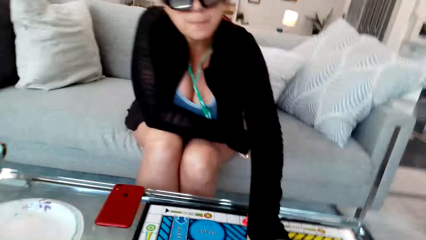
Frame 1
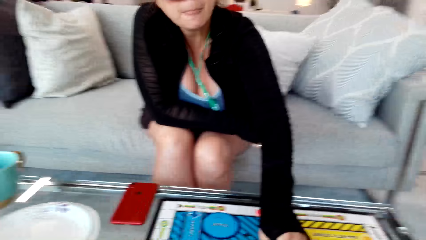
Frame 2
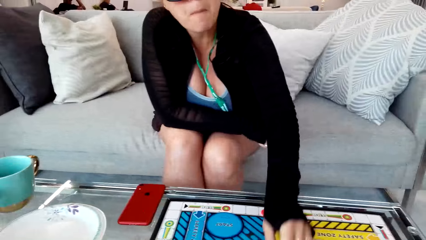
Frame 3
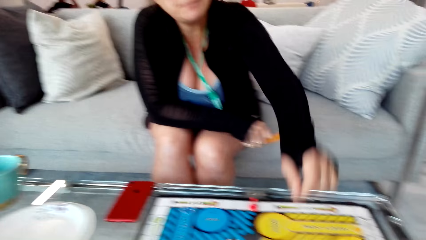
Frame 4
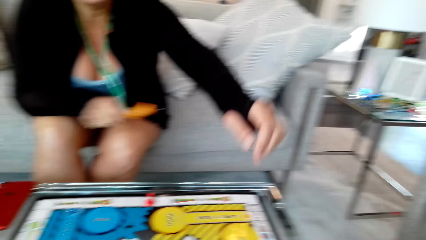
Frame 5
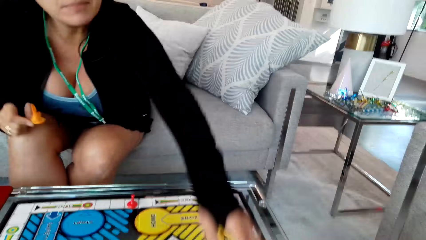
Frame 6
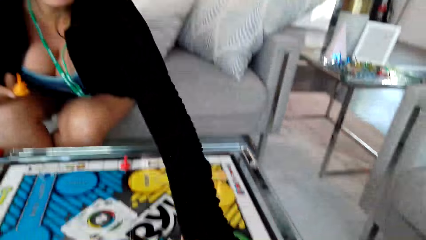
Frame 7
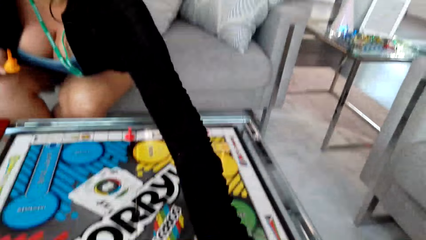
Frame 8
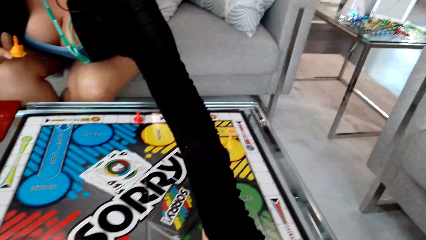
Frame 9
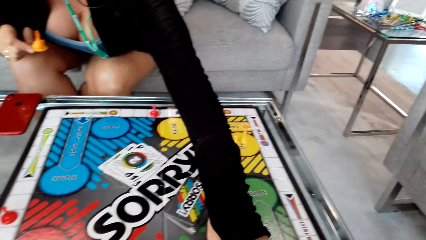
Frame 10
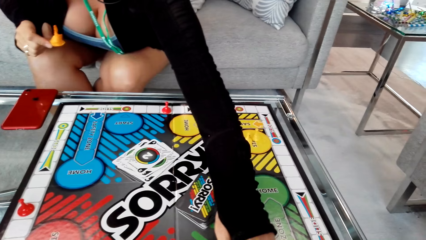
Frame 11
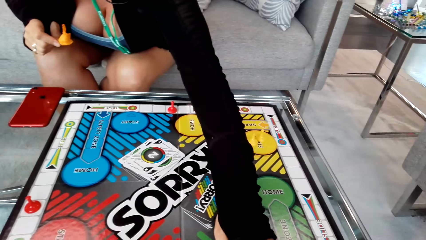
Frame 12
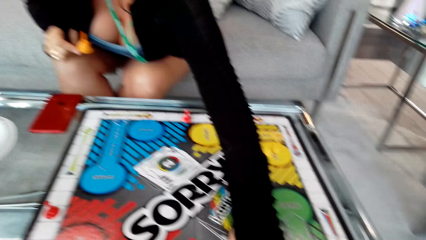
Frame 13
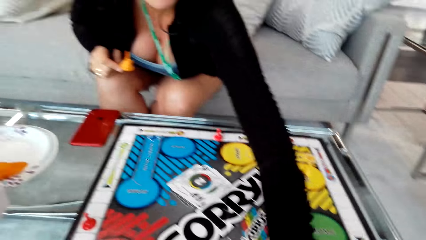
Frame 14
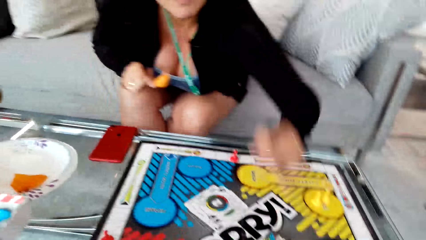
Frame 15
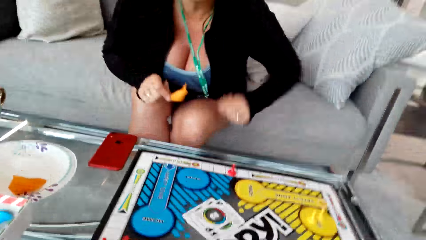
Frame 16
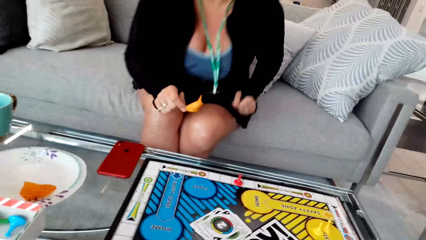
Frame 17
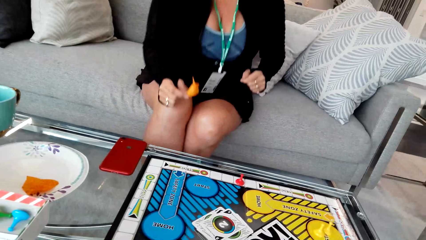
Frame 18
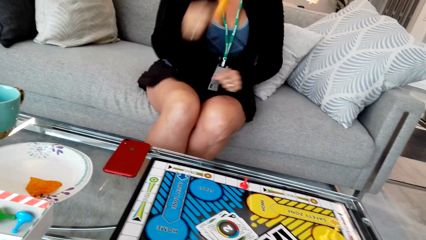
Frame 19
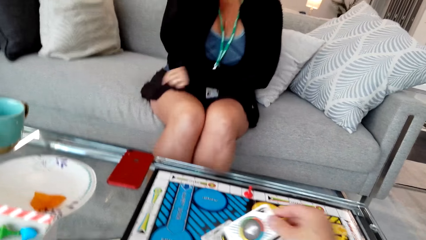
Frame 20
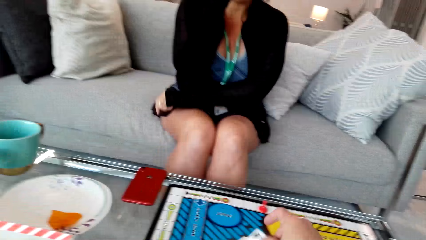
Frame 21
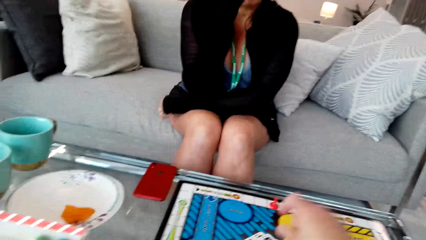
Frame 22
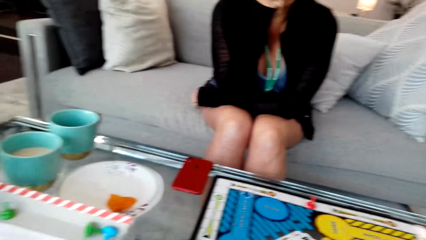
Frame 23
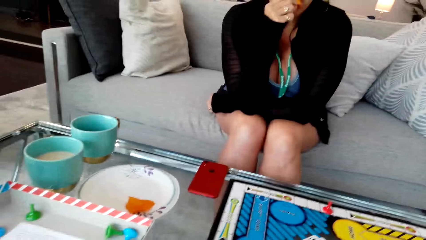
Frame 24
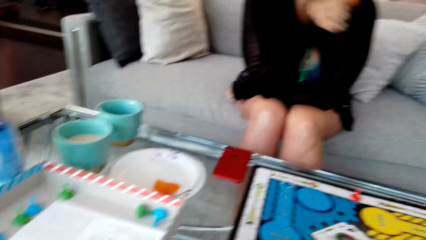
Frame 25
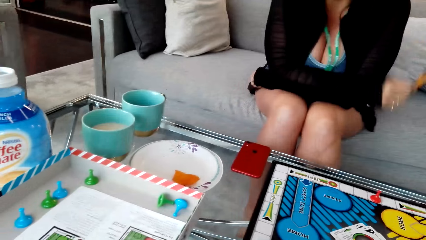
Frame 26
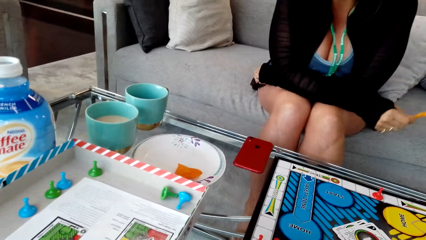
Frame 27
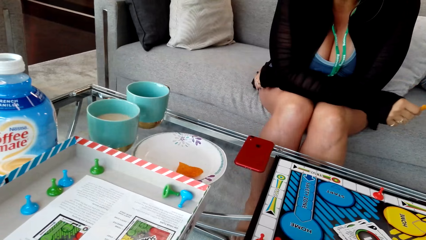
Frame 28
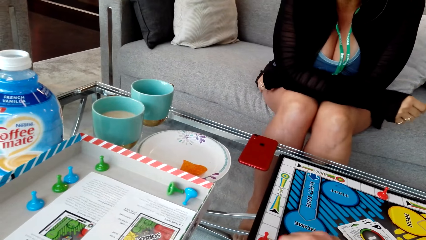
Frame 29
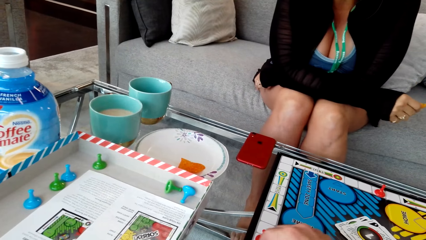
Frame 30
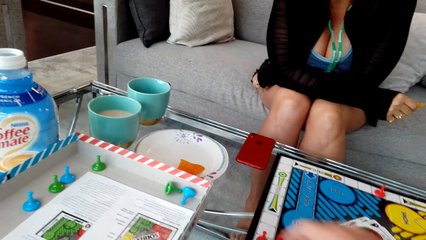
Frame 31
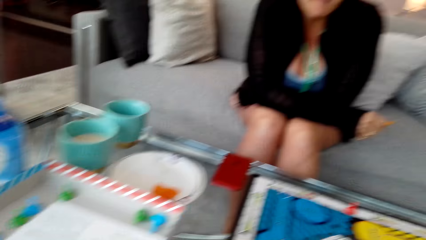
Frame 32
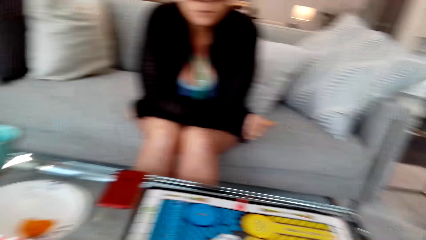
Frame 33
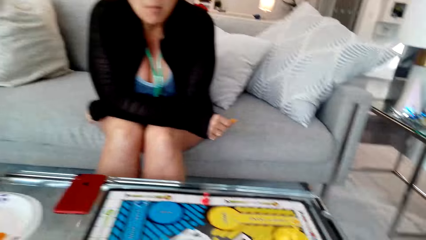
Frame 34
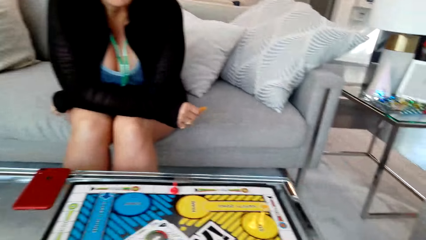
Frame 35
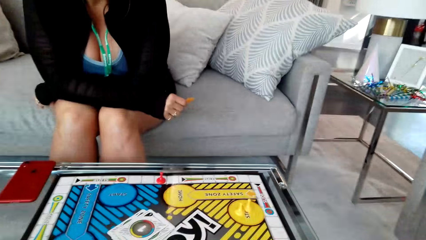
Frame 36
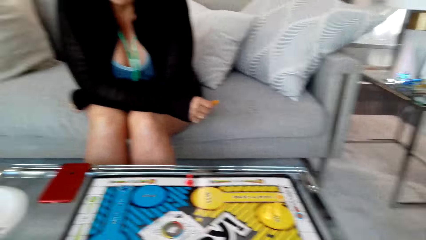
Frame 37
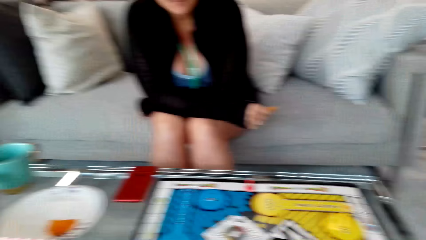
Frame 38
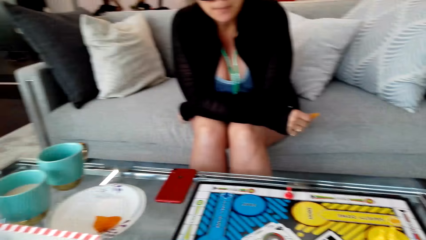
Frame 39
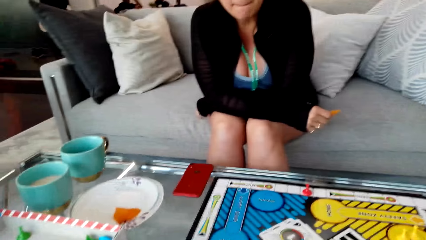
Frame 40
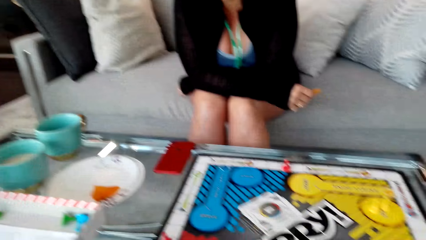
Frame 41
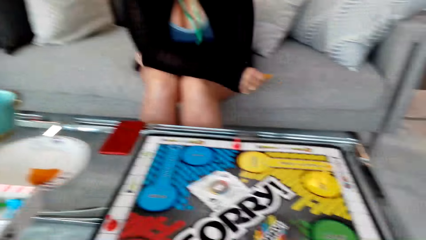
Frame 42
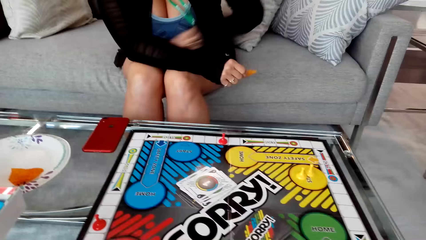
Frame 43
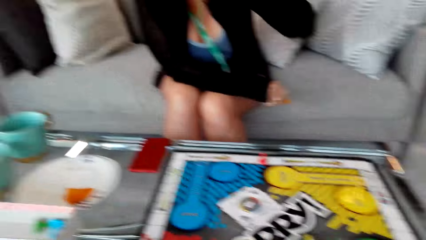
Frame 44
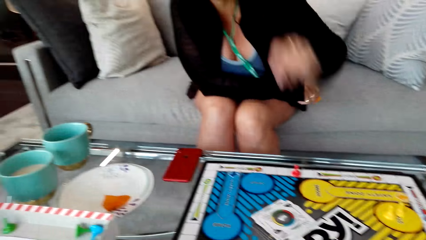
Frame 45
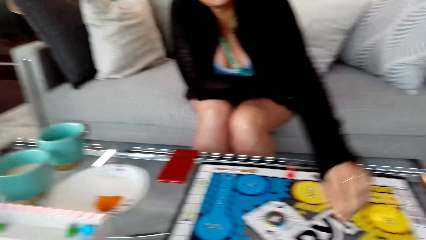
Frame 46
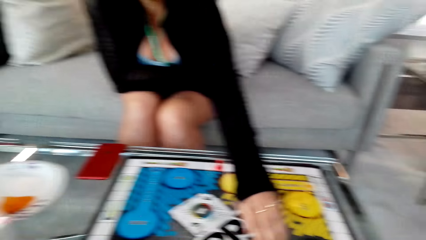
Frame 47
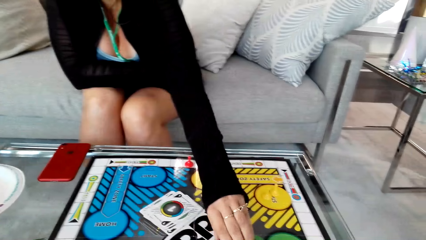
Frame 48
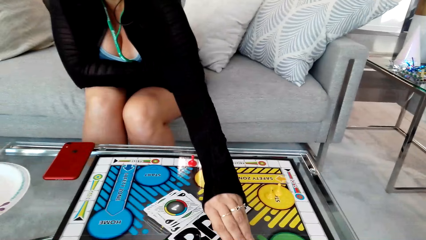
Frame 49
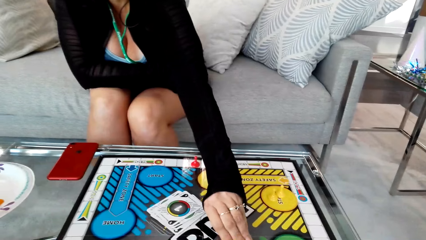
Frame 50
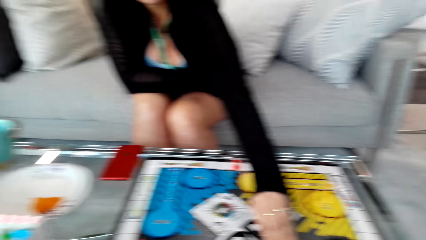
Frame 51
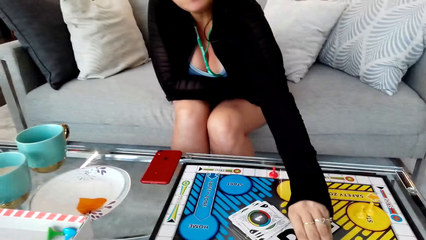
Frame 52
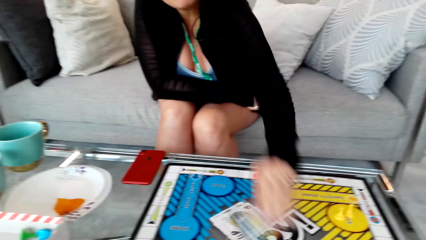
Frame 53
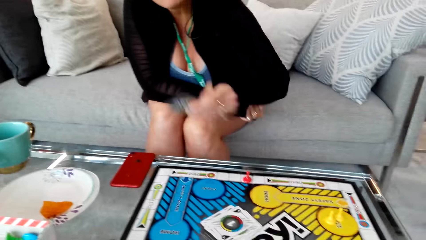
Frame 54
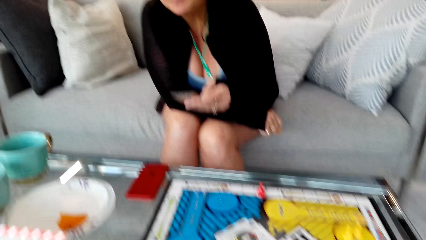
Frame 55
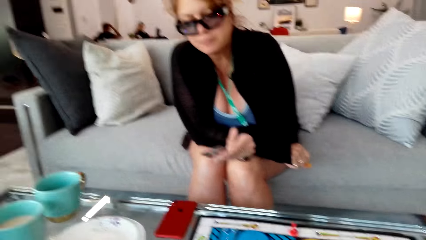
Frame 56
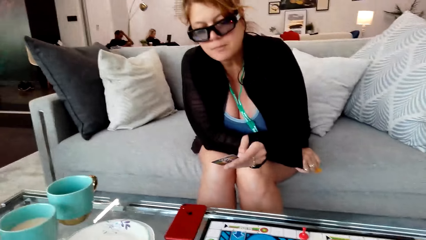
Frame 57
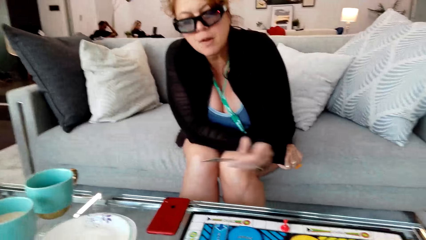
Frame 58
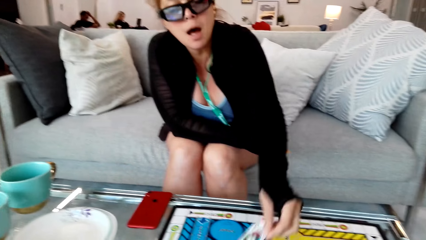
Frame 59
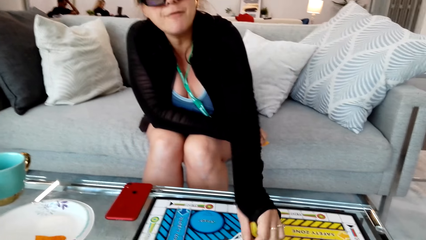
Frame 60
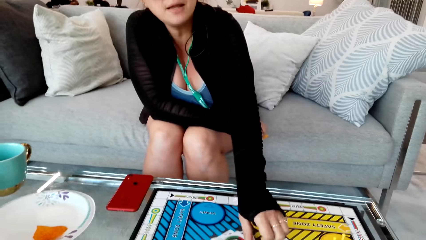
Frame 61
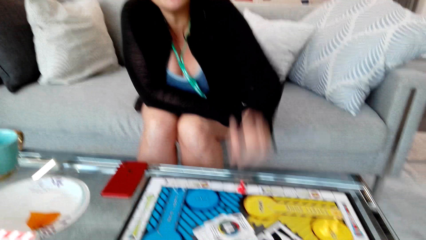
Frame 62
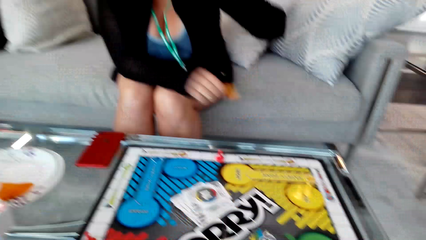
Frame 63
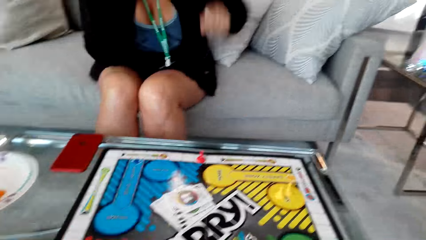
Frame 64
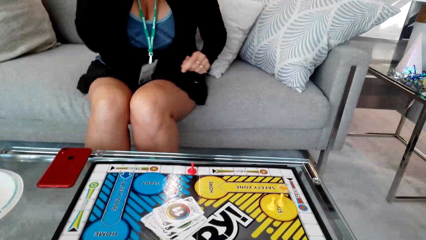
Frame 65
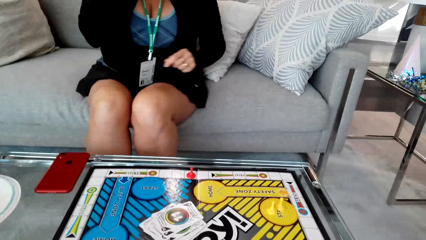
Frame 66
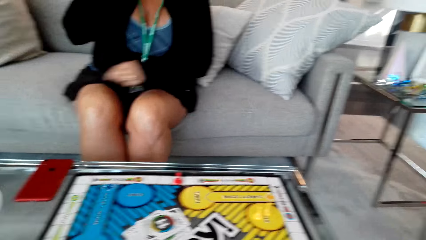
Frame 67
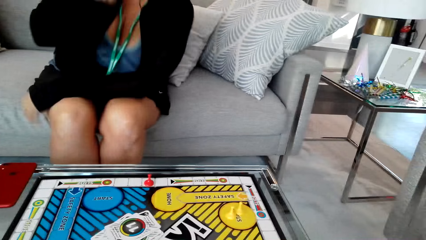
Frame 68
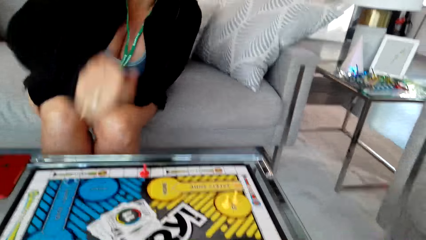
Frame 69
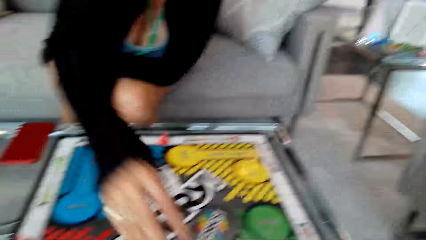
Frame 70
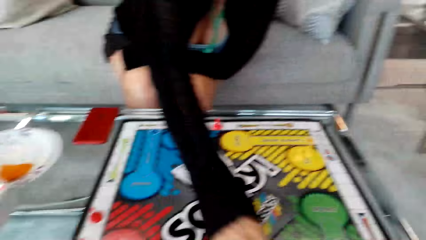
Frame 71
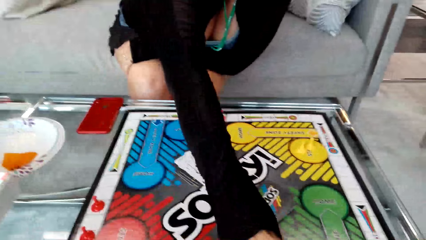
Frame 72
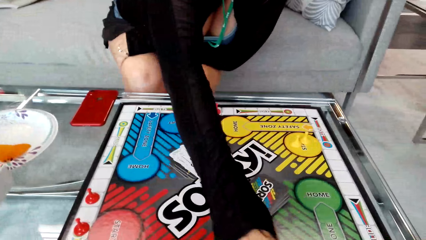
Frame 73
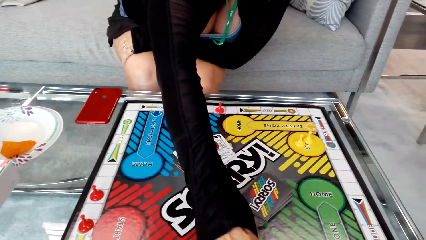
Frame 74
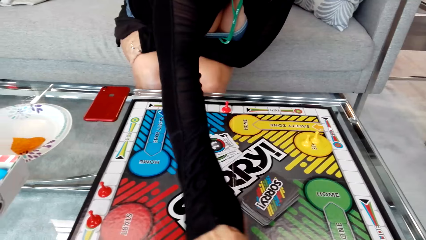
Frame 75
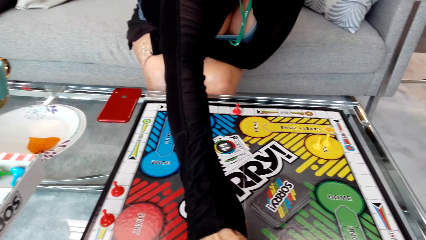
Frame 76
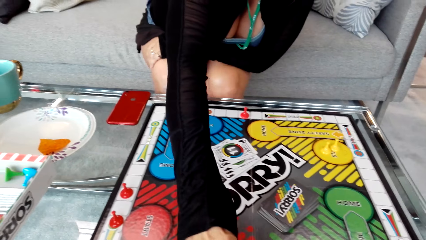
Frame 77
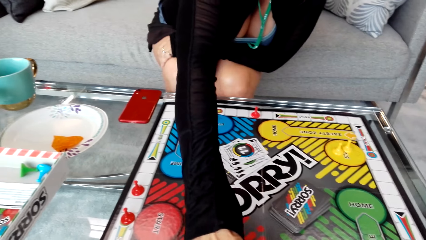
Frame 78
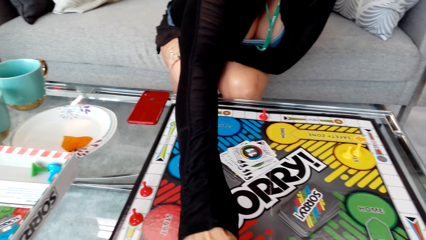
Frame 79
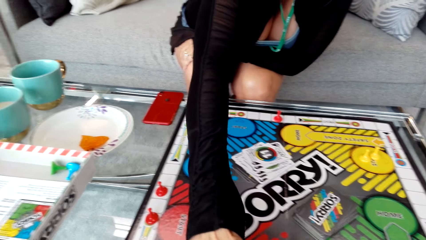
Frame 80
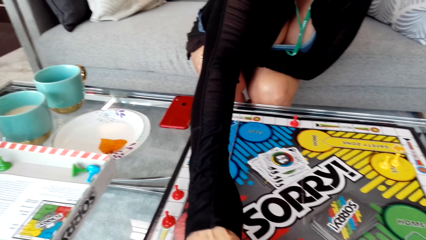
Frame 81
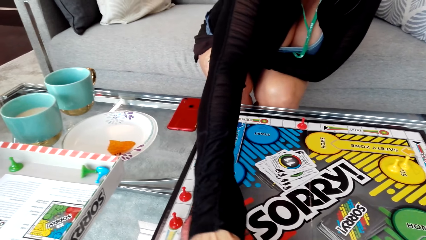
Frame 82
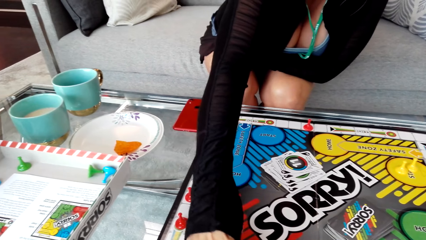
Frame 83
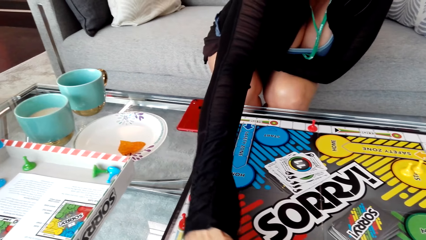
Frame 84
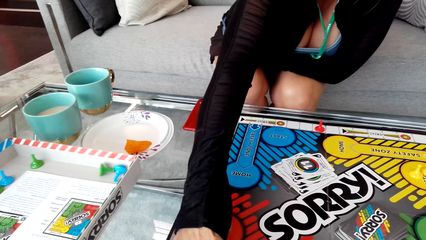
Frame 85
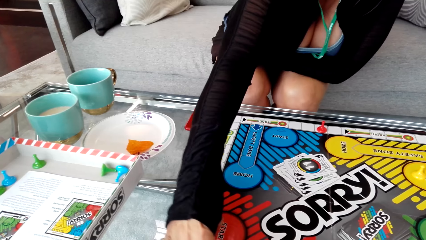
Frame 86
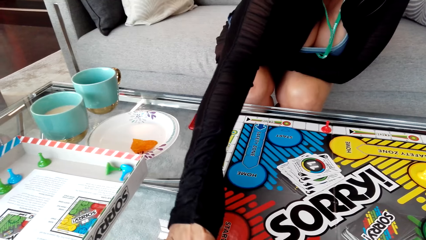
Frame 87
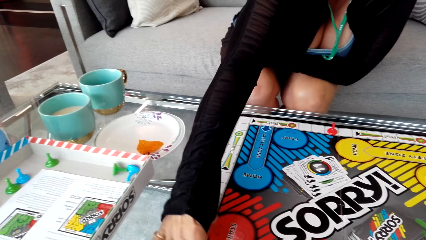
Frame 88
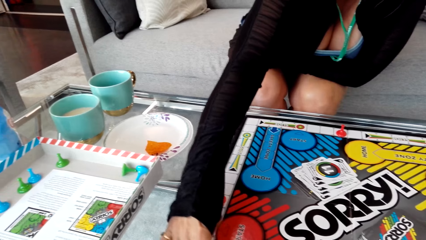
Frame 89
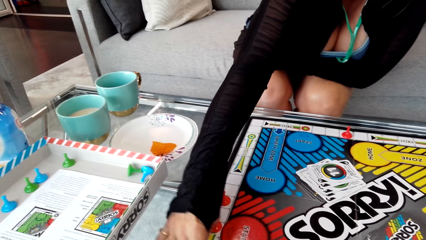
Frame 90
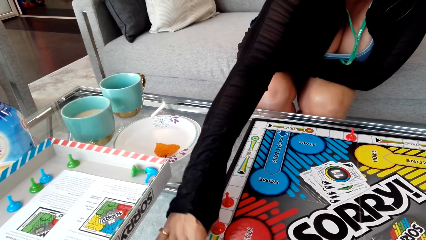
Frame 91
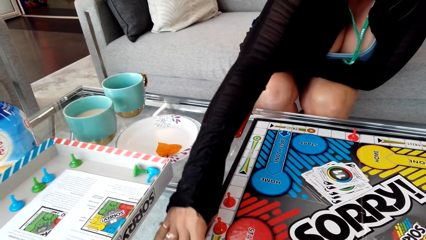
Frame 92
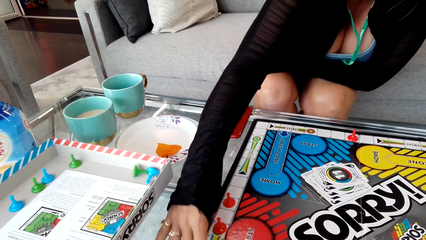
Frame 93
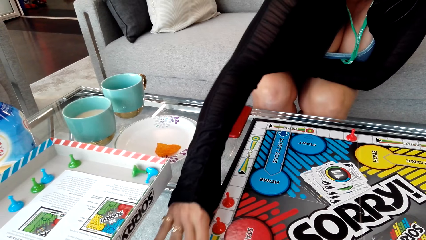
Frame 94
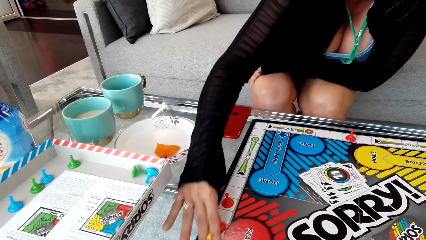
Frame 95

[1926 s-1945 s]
A woman moves a pawn on the board. The woman picks up the card on the cardboard and puts down the card on the cardboard. The camera wearer plays a game with the woman. The woman moves a pawn on the board.
